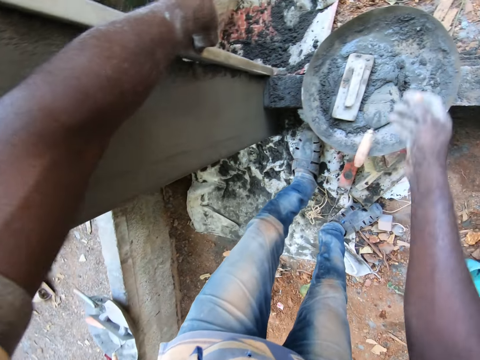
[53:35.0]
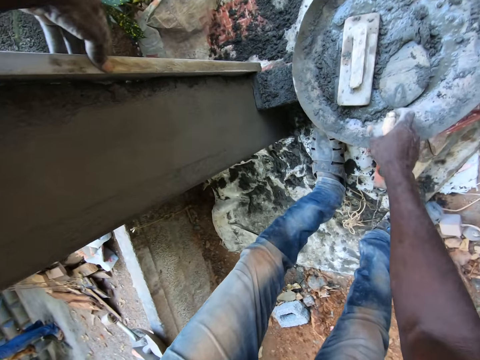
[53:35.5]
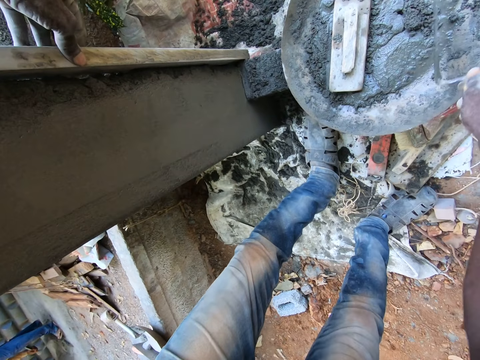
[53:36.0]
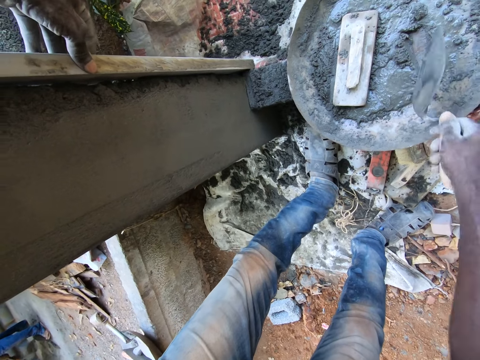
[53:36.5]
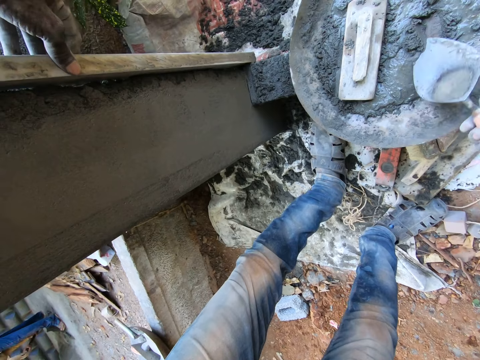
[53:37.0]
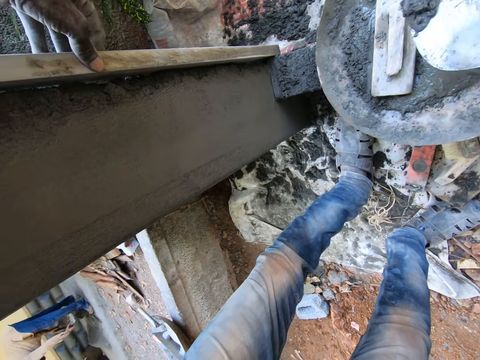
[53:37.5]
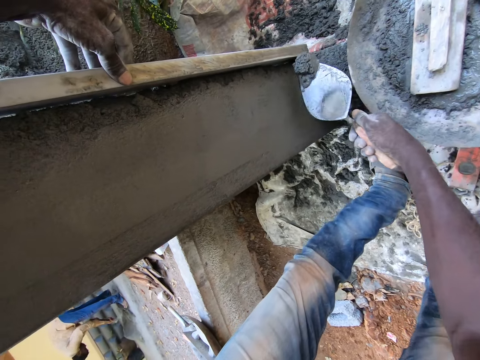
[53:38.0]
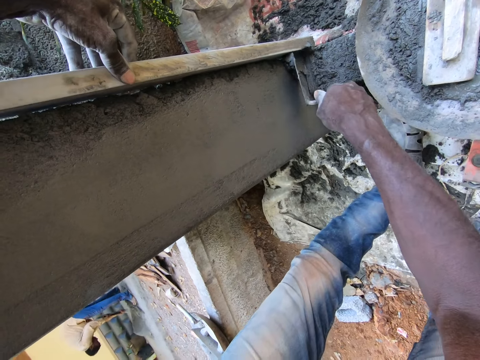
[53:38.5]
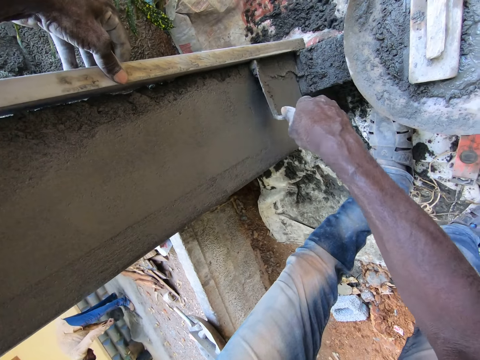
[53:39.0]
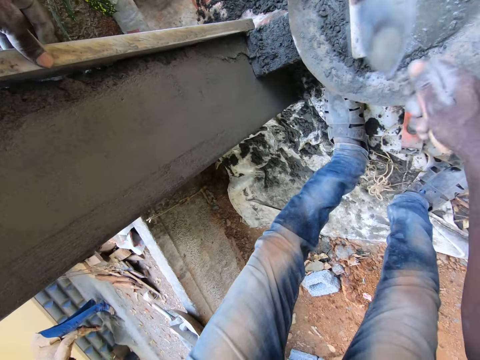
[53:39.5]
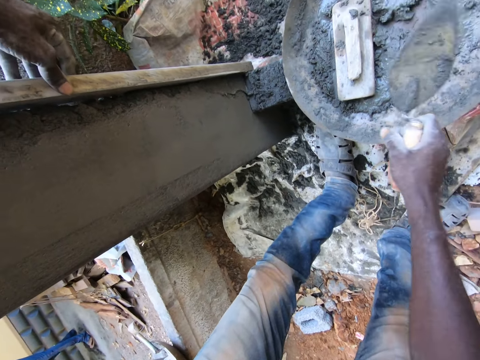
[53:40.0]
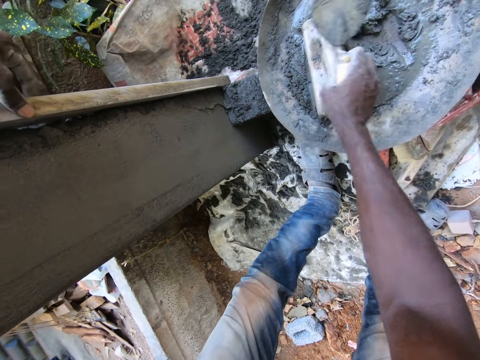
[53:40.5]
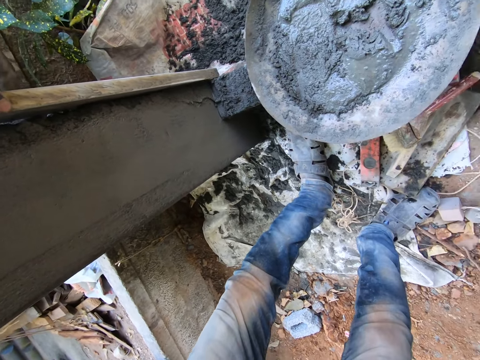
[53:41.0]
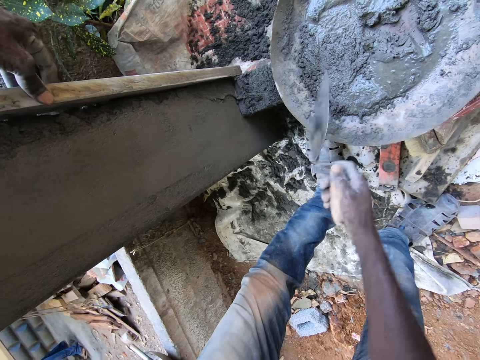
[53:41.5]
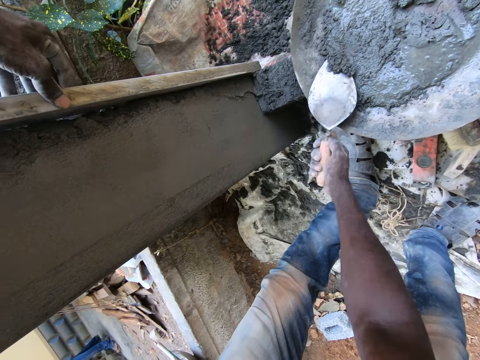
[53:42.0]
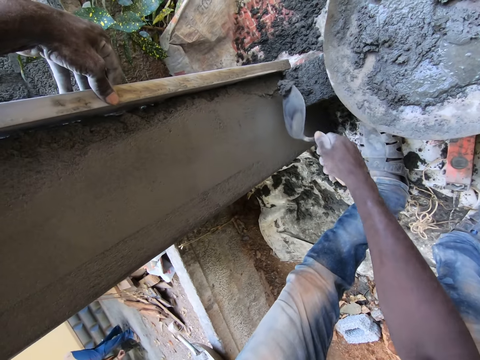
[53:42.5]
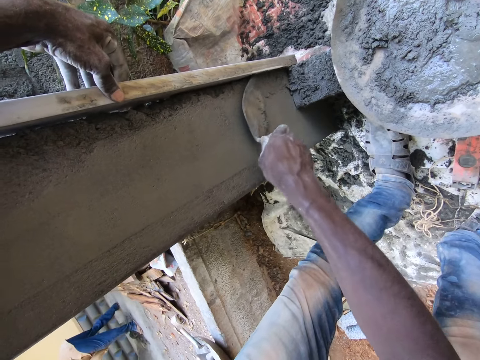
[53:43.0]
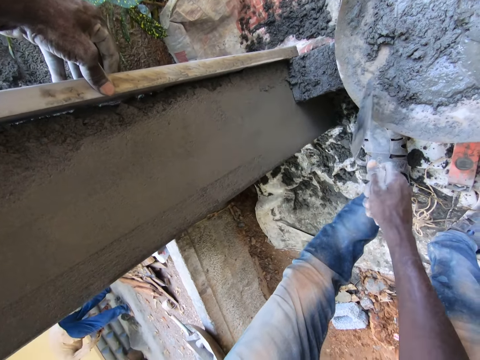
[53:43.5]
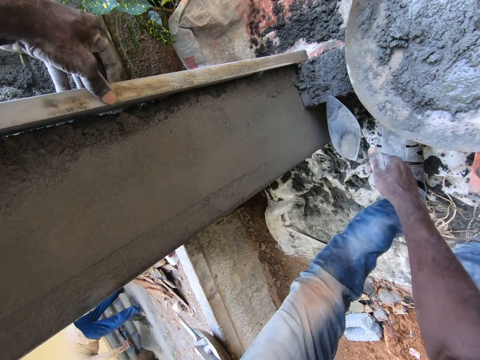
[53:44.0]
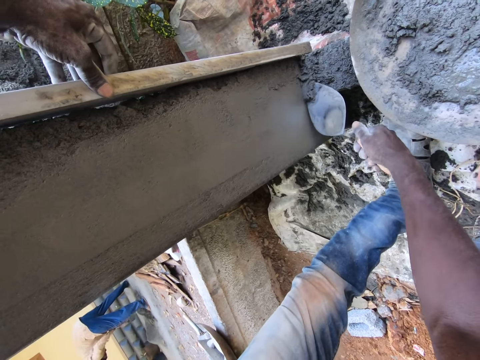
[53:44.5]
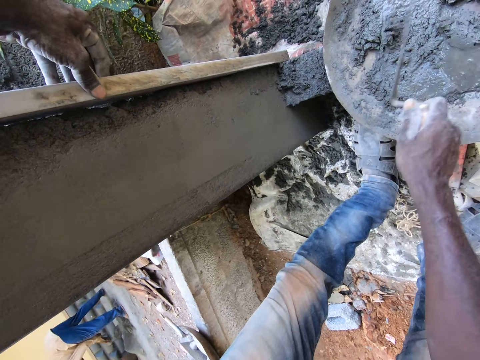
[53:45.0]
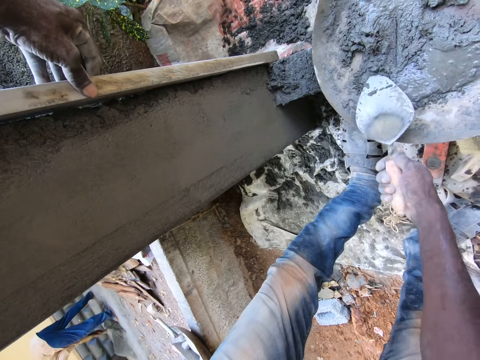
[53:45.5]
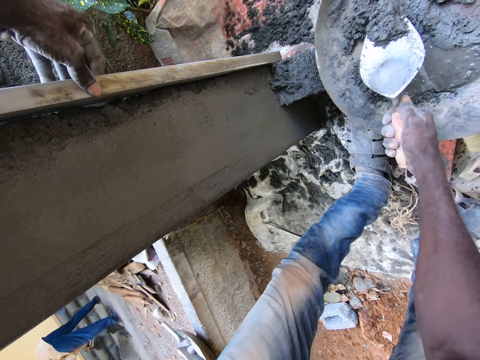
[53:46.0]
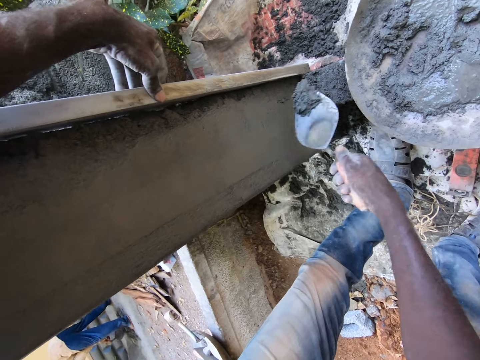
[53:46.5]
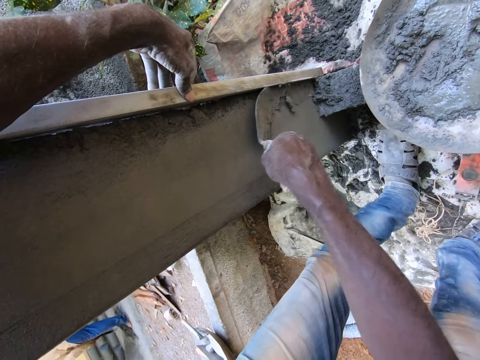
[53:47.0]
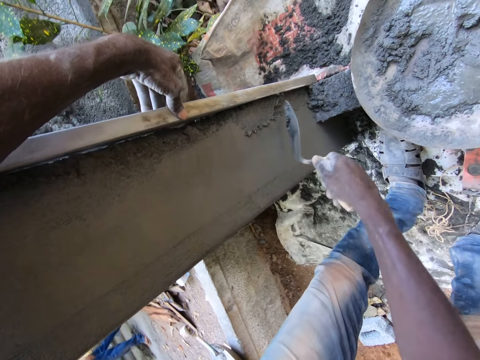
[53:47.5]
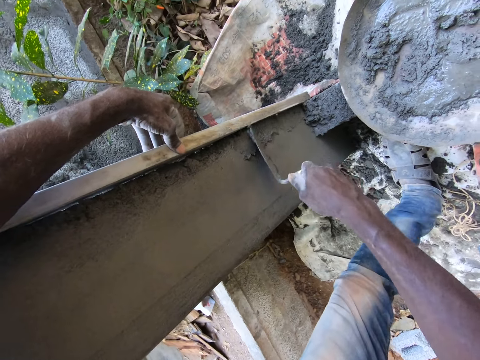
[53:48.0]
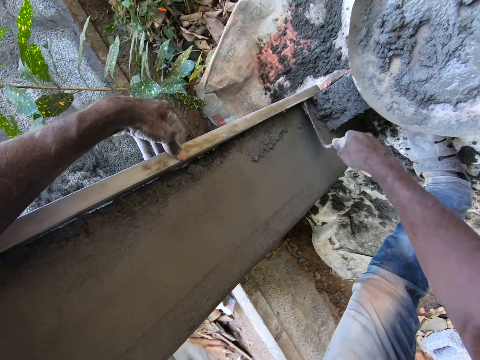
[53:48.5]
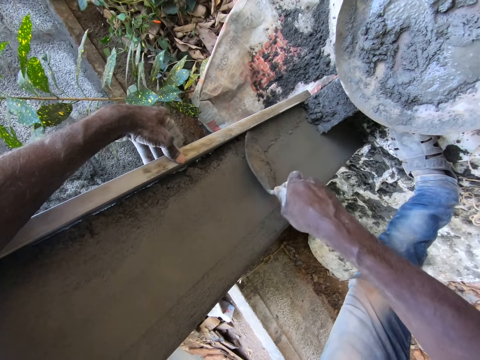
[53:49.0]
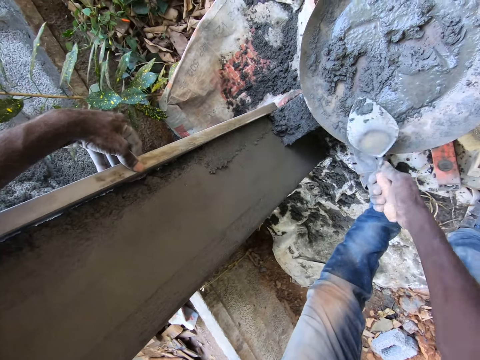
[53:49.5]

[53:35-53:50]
The camera wearer takes cement from the head pan with the hand trowel in his right hand. He picks the trowel. He plasters the wall with the hand trowel in his right hand. He removes the wooden leveler from the head pan with his right hand. He throws the trowel on the ground. He takes cement from the head pan with the hand trowel in his right hand. He plasters the wall with the hand trowel in his right hand. He picks grout with the trowel. He throws the grout in a basin with the trowel. He picks the grout with the trowel. He applies the grout on the wall with the trowel.

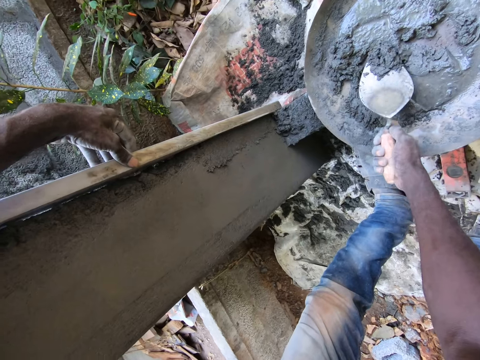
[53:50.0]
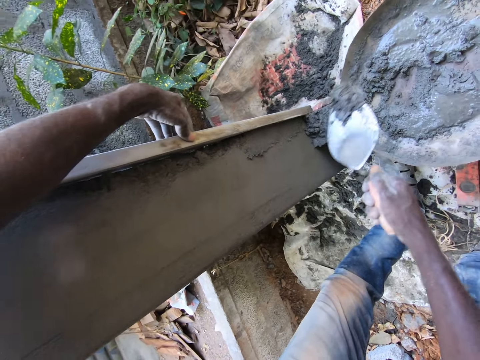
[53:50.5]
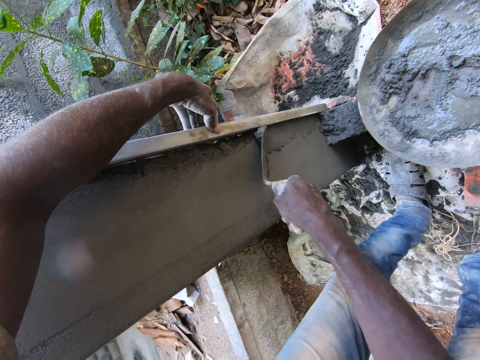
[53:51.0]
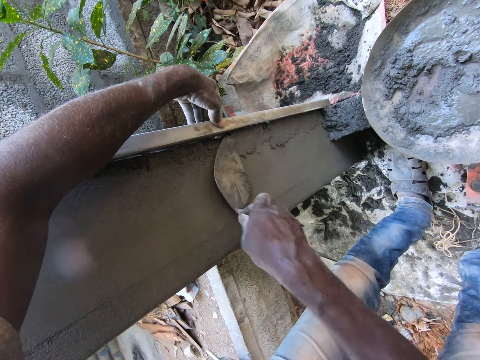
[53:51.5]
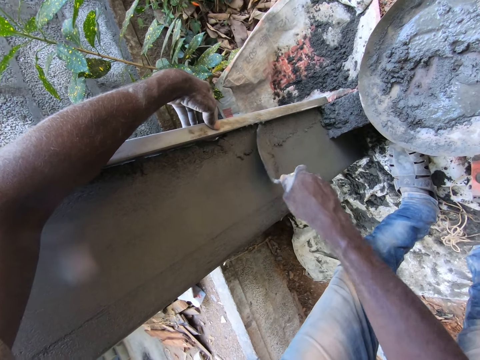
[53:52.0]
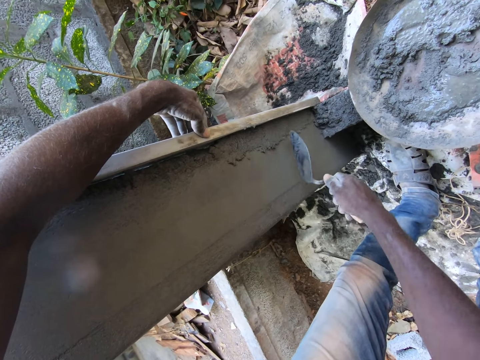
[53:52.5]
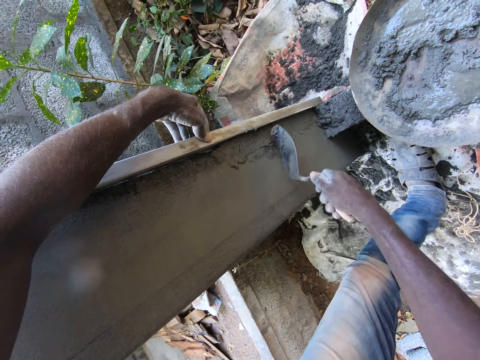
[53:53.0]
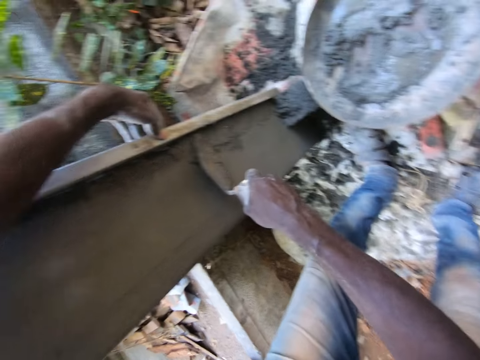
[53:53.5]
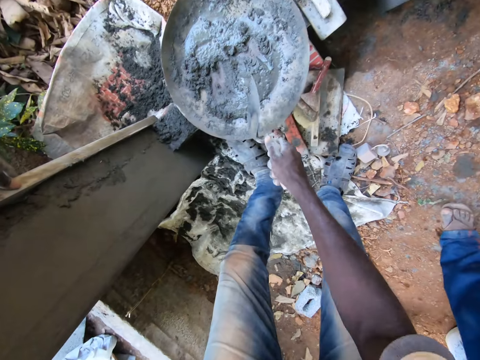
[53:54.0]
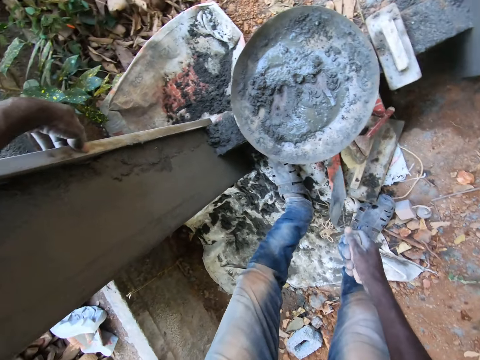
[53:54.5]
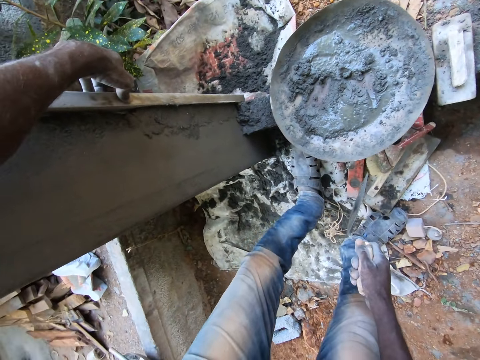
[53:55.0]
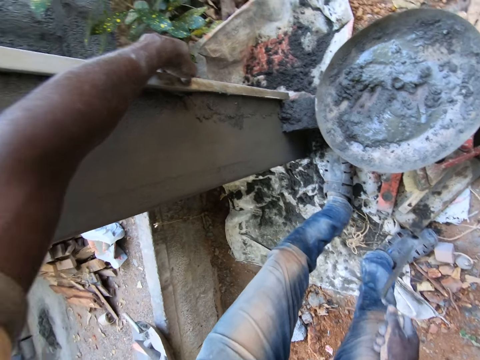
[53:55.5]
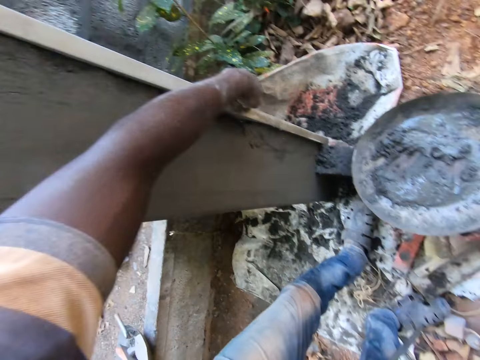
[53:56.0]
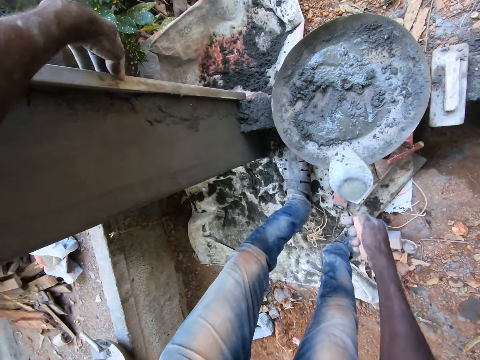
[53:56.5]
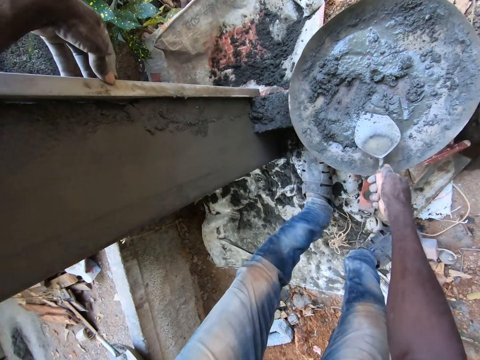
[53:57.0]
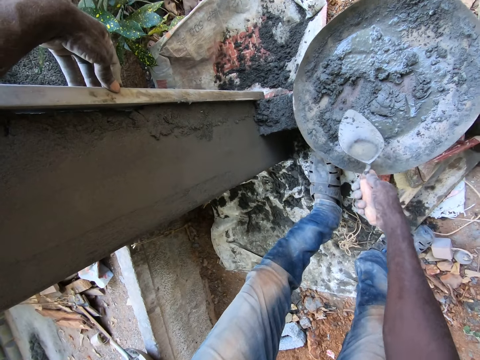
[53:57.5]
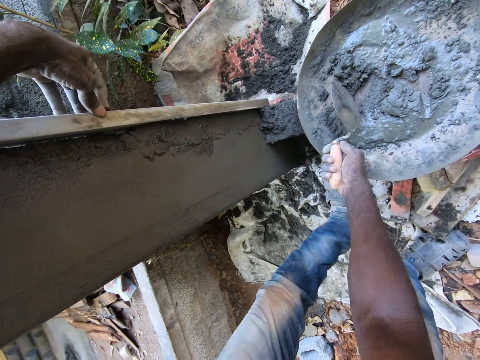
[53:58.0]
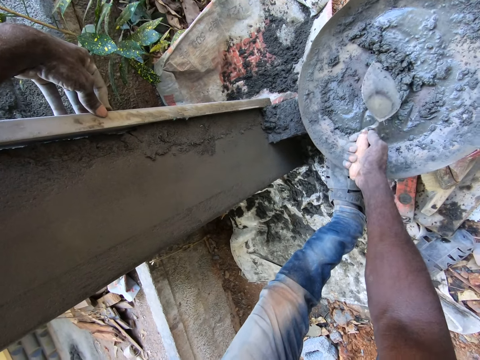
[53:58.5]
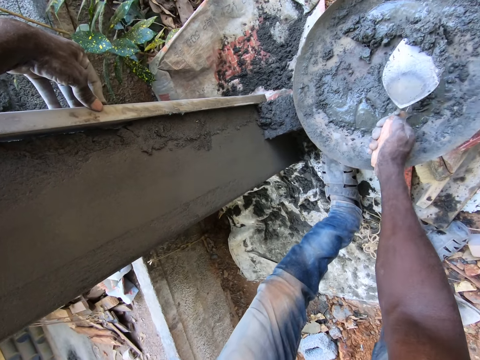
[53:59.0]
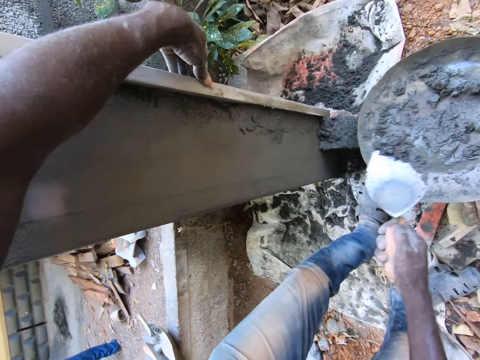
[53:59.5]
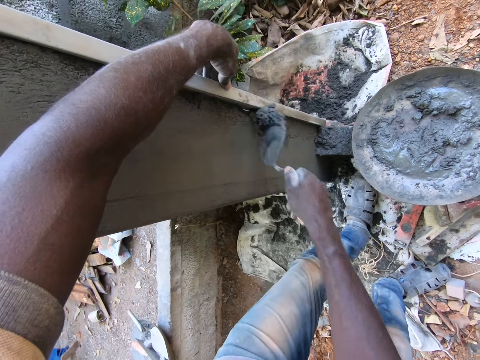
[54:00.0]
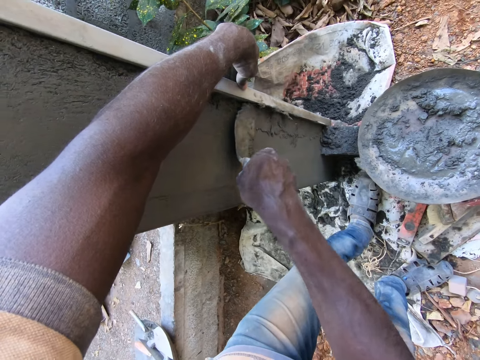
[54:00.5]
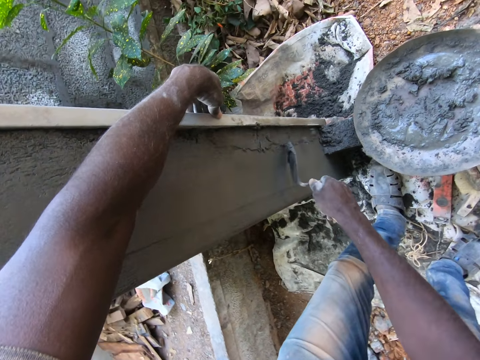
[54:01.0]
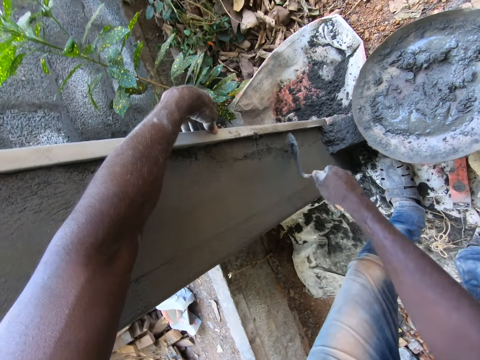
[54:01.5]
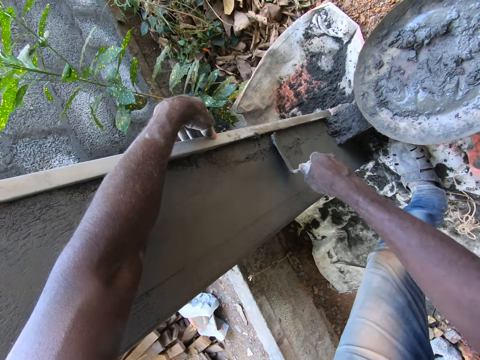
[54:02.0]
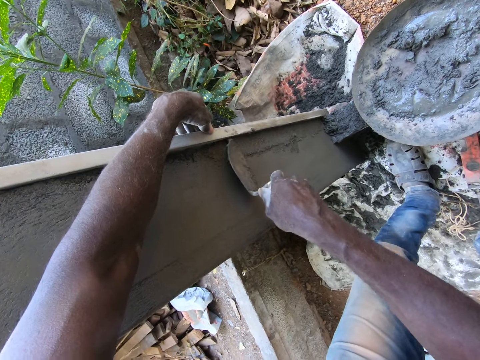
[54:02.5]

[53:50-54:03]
The camera wearer picks grout with a trowel. They apply the grout on a wall with the trowel. They pick the grout with the trowel. They apply the grout on the wall with the trowel.
